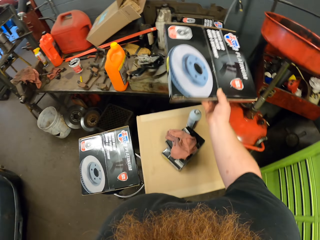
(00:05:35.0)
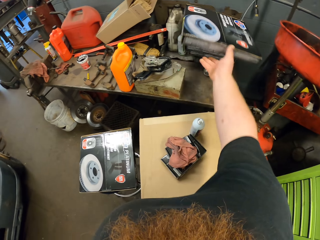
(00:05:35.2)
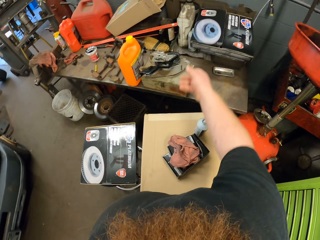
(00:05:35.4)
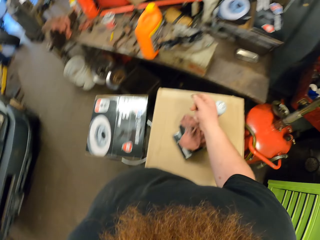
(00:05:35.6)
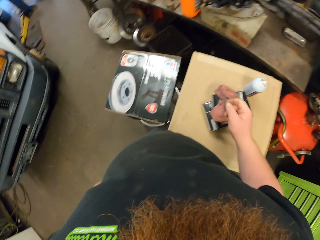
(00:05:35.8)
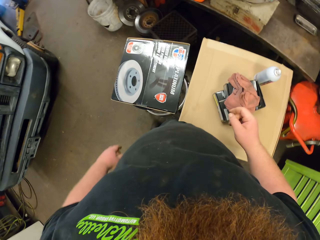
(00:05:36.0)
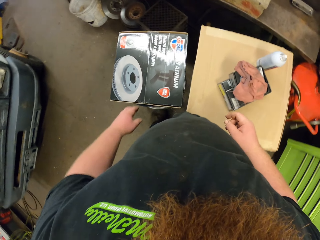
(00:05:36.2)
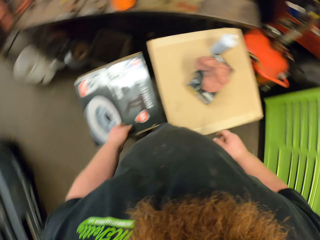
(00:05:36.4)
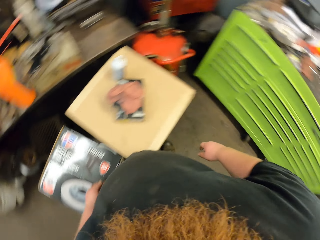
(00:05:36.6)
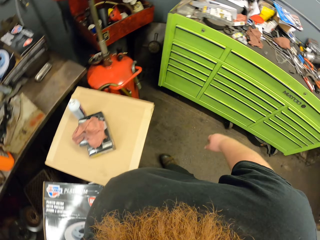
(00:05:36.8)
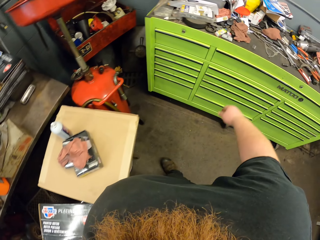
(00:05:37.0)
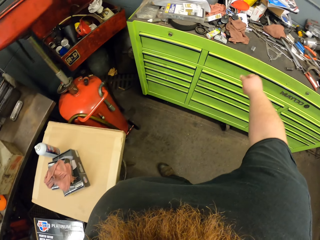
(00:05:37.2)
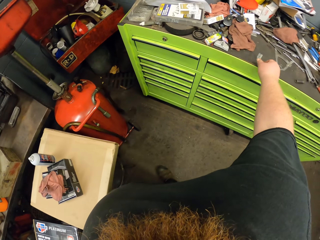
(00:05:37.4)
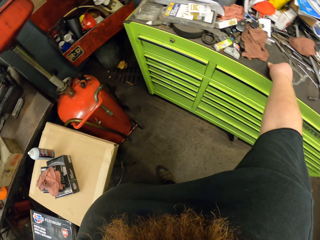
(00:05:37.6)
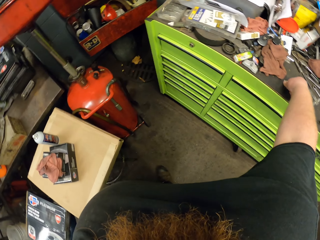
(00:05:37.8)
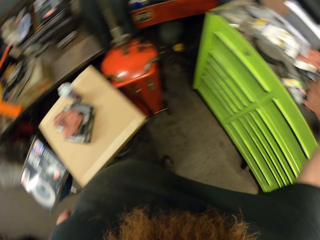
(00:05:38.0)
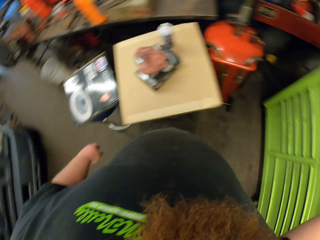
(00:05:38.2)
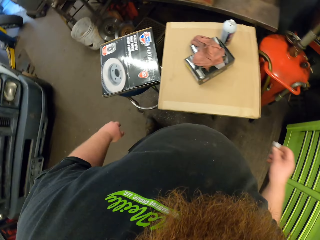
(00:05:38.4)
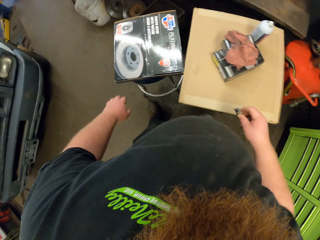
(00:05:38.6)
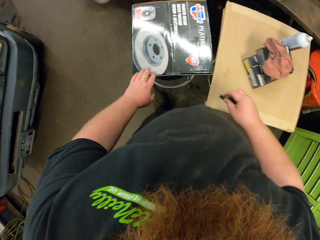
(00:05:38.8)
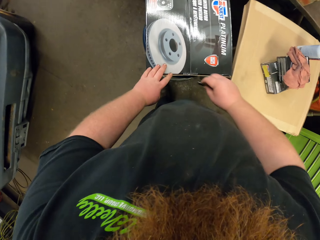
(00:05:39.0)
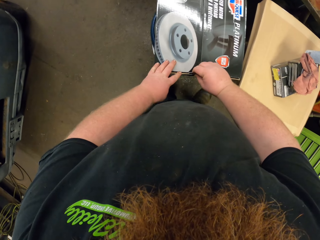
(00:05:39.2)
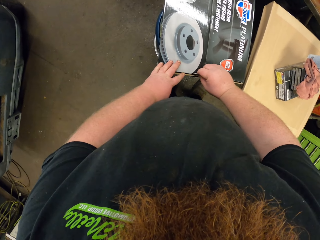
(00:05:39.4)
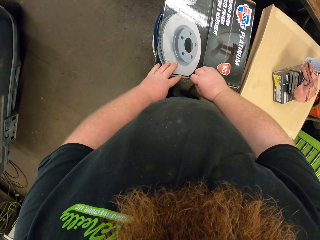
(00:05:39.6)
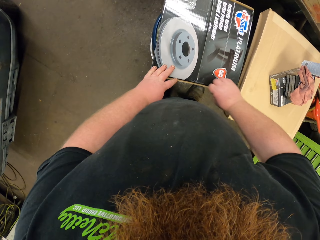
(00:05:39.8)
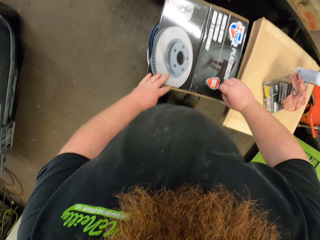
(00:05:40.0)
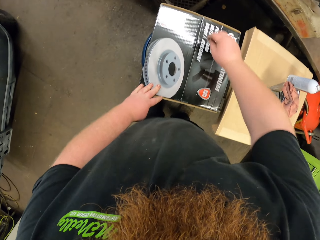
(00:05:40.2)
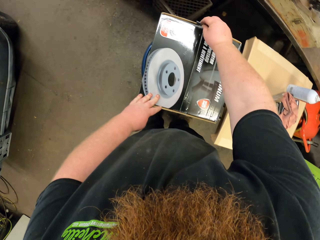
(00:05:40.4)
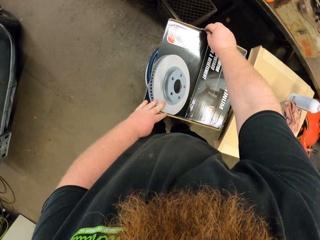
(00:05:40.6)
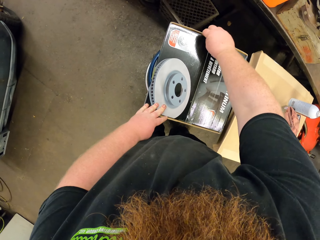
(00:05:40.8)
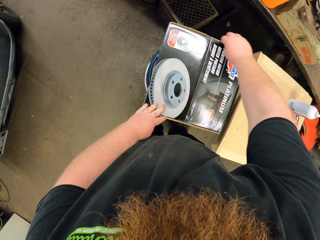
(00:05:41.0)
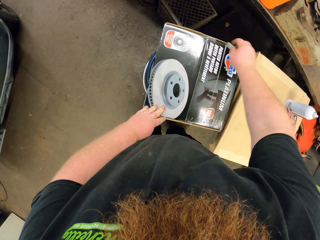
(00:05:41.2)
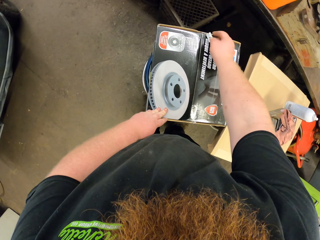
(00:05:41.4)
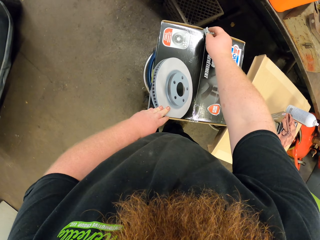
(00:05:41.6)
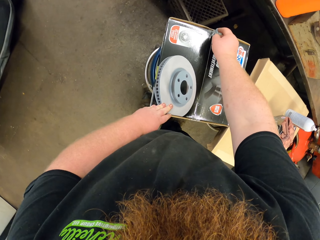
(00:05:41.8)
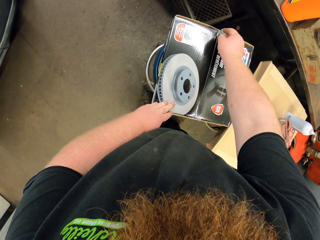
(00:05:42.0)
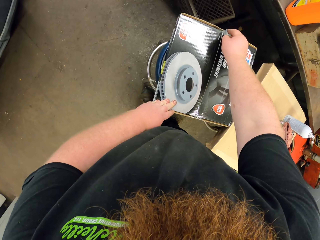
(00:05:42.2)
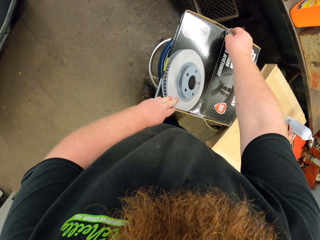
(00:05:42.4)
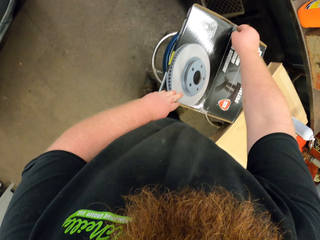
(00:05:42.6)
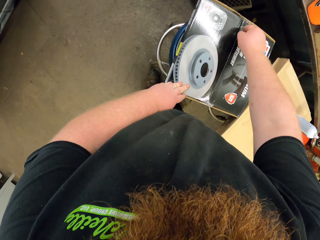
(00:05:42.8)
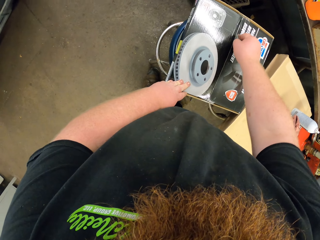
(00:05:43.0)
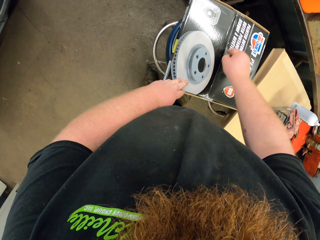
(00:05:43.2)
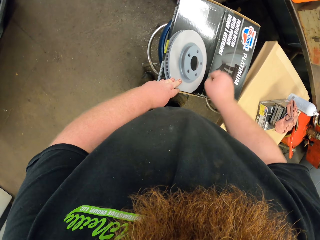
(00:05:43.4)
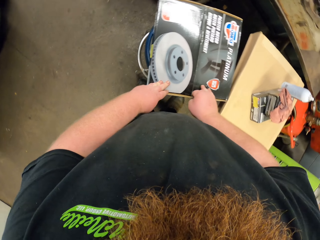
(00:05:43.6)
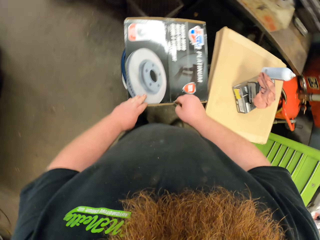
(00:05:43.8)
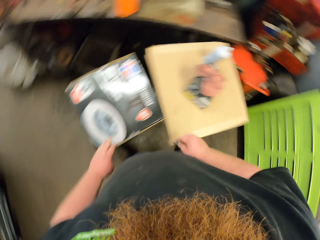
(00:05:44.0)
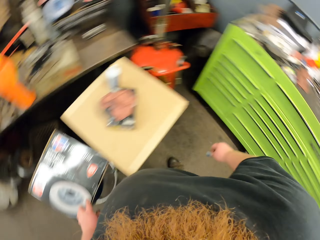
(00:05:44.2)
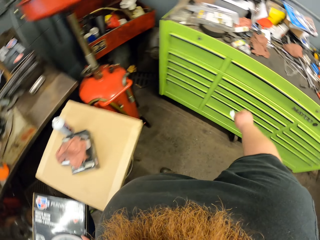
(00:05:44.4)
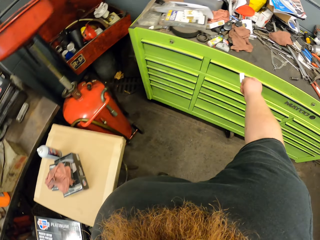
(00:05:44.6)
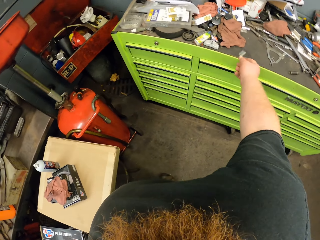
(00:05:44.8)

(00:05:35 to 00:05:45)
The camera wearer throws the empty box on the counter. They pick up a pair of razor blades from the table. They cut the box with the pair of razor blades.

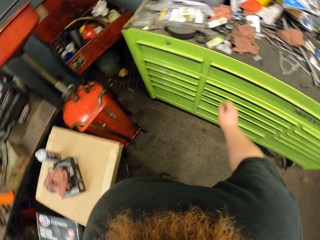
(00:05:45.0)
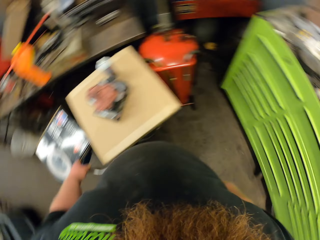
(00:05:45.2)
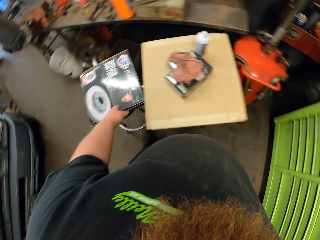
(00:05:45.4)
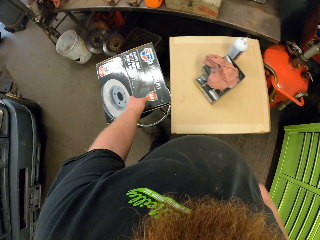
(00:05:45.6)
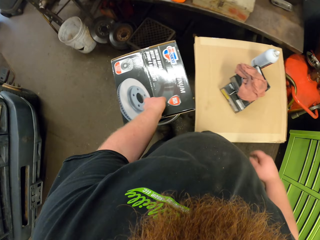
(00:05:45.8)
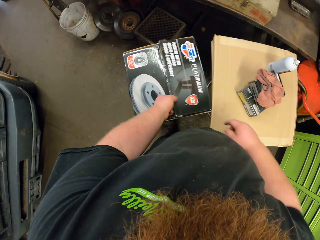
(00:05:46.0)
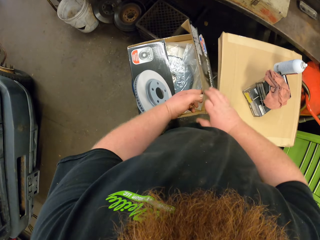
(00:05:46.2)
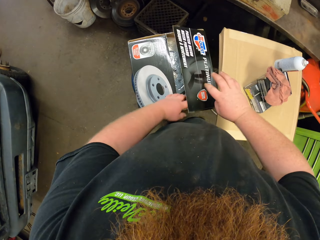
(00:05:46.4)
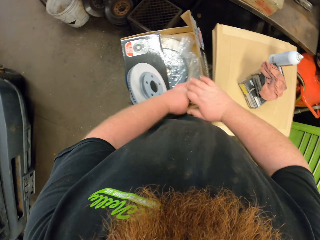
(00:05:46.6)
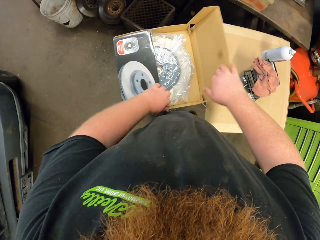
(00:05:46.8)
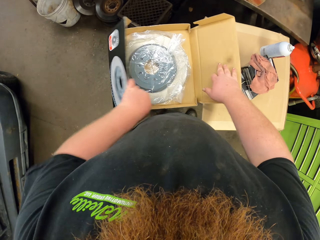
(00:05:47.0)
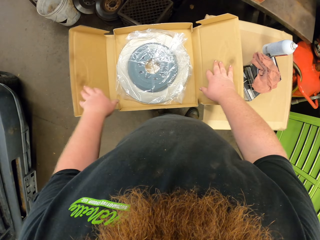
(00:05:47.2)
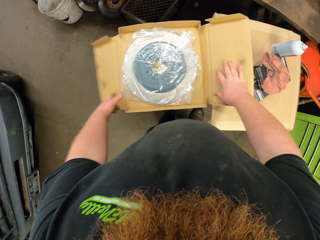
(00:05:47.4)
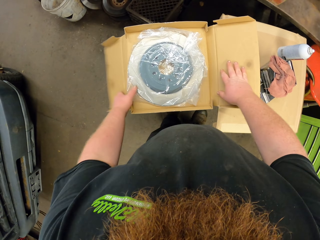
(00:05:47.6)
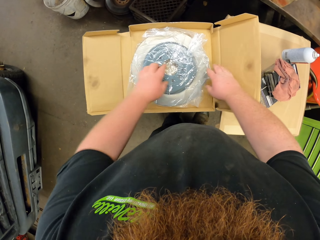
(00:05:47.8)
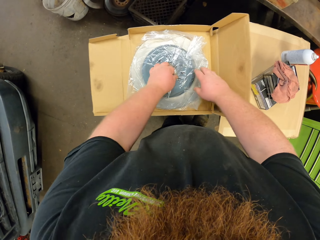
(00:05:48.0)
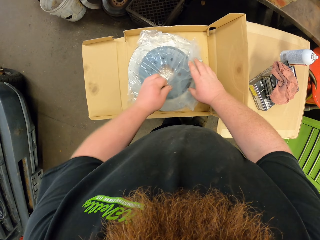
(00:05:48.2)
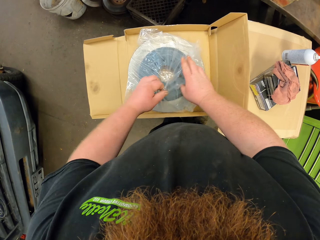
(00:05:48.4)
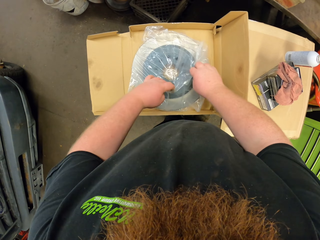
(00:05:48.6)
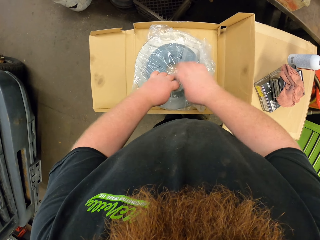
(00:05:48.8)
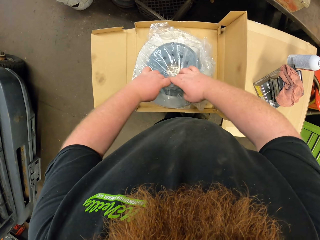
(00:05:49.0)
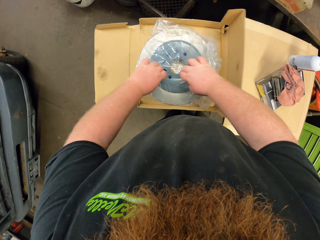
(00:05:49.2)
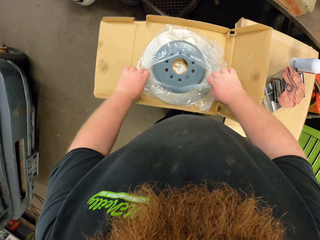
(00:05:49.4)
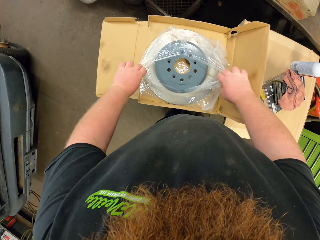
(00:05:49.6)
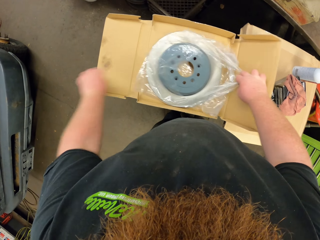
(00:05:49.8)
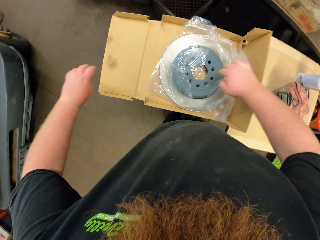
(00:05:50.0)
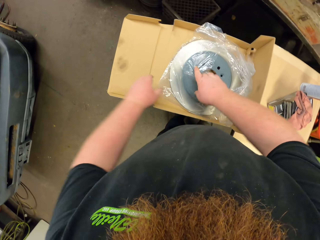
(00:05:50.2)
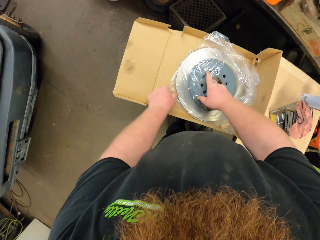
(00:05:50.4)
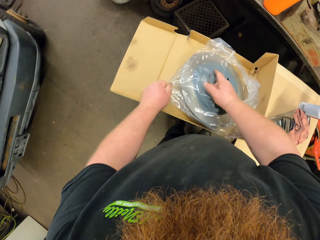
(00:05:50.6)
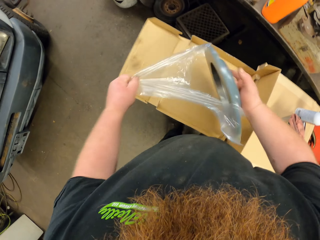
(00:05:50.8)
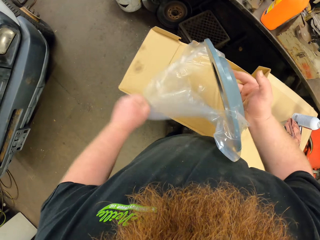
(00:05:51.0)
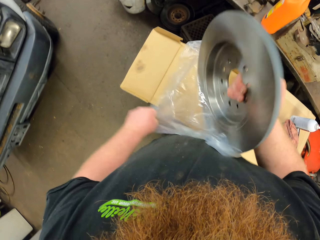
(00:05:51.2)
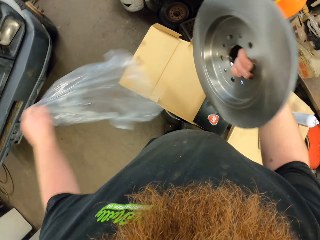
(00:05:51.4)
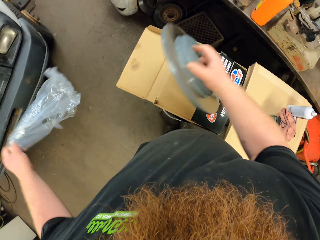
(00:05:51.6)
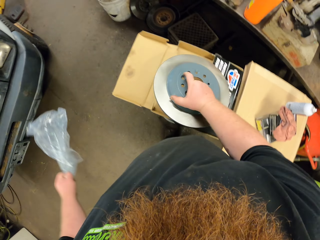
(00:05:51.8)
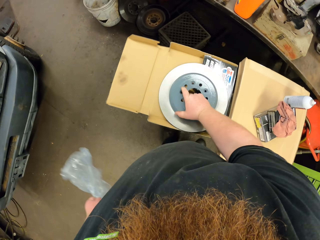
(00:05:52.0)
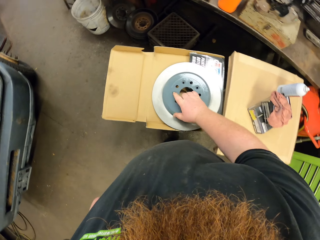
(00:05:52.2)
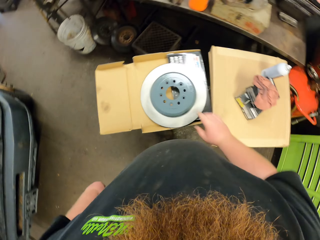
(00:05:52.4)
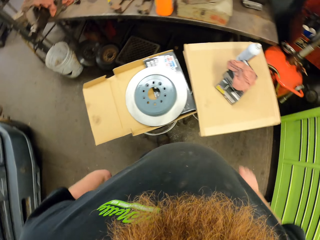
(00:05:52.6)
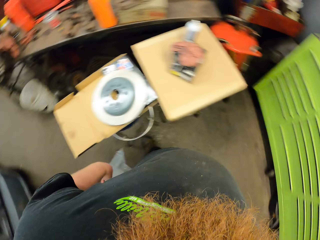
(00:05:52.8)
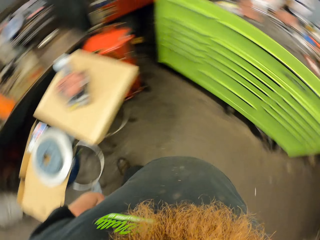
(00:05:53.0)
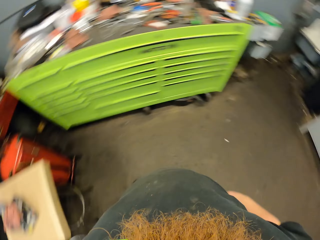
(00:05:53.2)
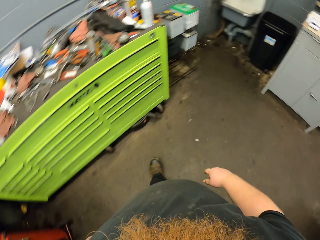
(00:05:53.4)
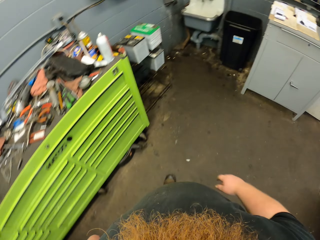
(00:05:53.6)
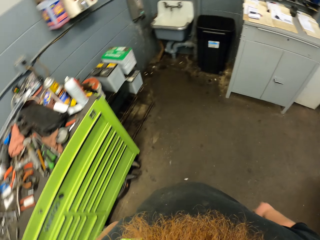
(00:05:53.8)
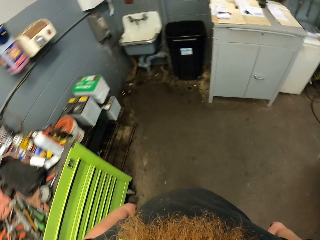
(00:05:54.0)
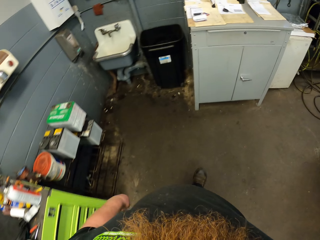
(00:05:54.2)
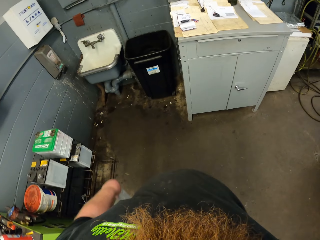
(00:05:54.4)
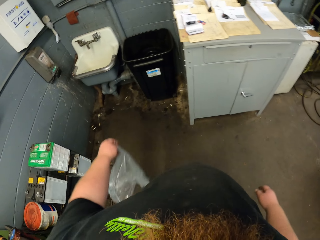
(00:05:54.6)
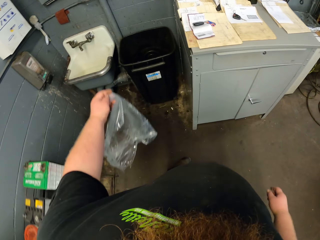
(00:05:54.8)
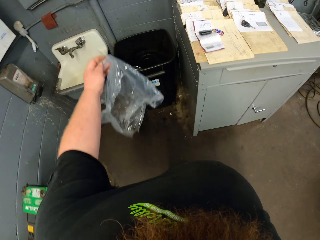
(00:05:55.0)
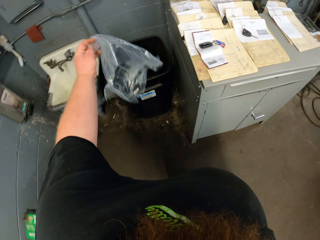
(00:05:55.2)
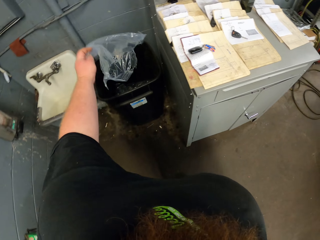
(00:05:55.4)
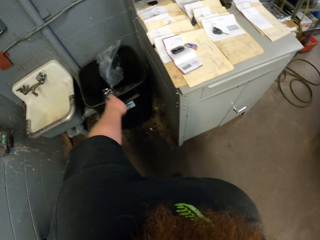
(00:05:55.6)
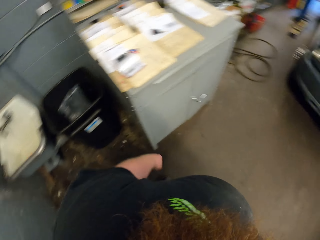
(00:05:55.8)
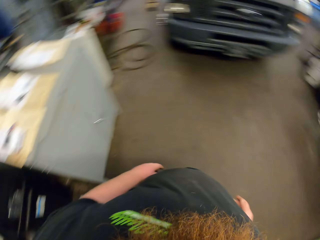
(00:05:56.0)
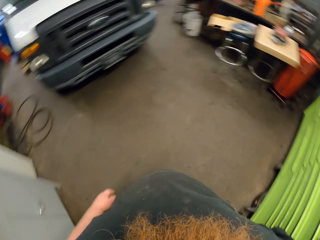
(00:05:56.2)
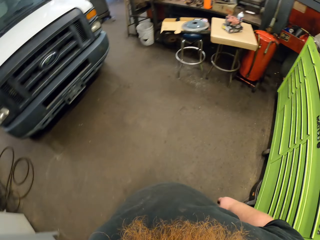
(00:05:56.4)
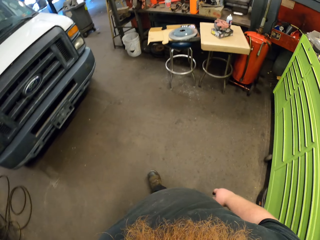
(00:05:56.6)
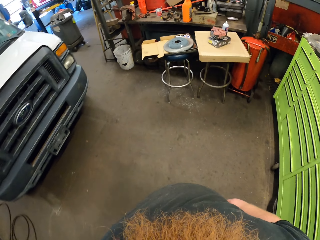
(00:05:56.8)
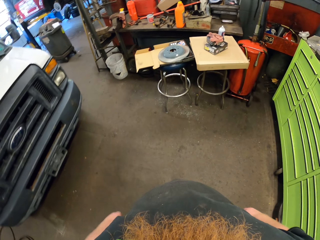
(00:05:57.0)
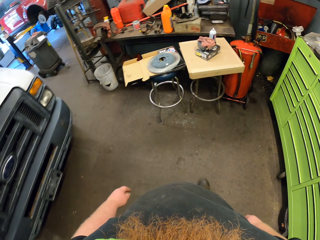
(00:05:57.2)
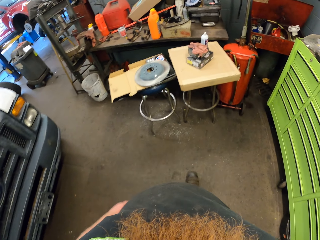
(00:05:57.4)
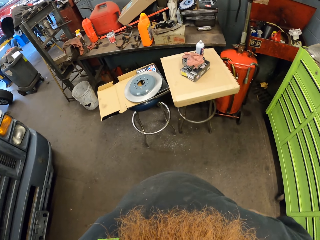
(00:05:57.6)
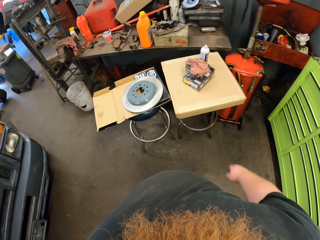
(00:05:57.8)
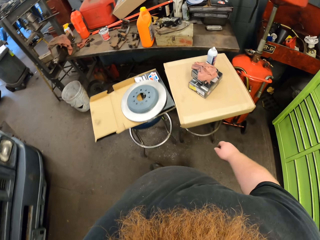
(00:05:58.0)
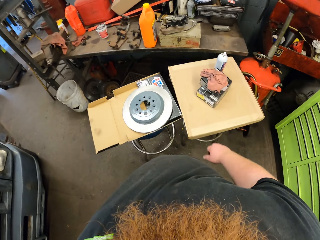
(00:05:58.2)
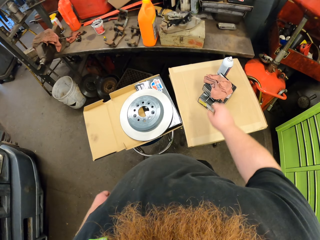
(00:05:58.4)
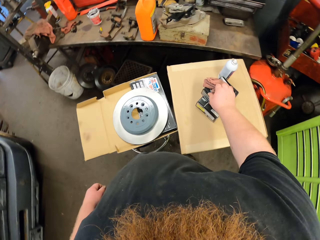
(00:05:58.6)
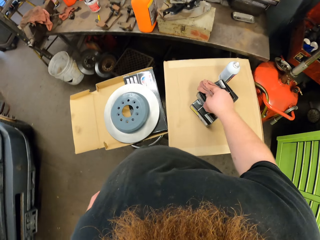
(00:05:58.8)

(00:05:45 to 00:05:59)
The camera wearer puts the pair of razor blades or razor on the table. They throw the razor on the table. They open the box or carton of car quest platinum or rotor. They open the polythene paper or plastic bag. They remove the plastic bag from the car quest platinum. They remove the rotor from the paper. They put the rotor on the carton. They walk. They throw the plastic bag in the litter bin. They walk.
